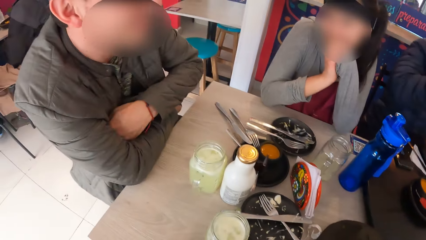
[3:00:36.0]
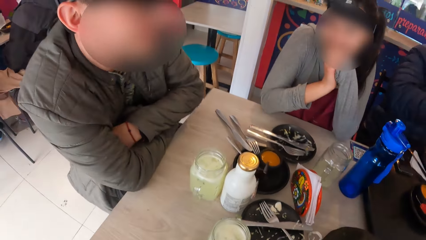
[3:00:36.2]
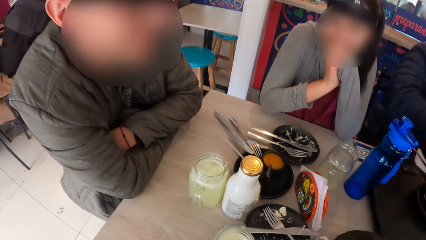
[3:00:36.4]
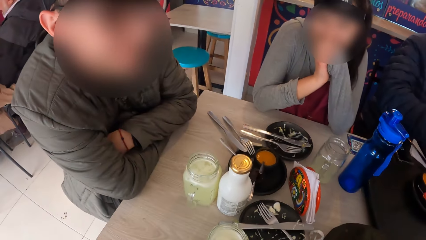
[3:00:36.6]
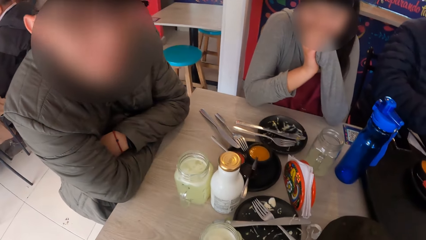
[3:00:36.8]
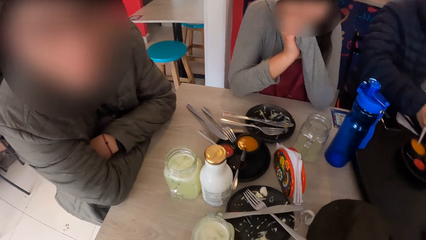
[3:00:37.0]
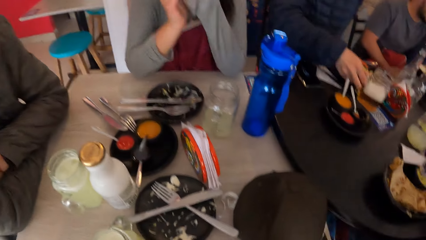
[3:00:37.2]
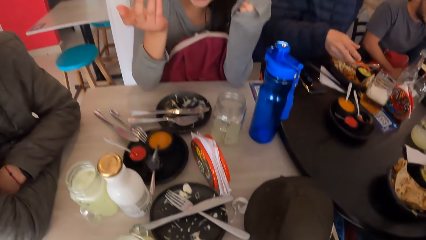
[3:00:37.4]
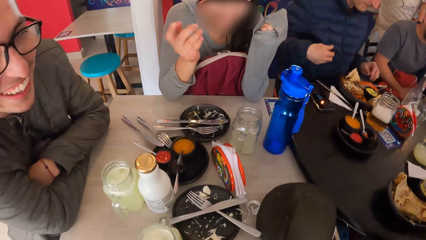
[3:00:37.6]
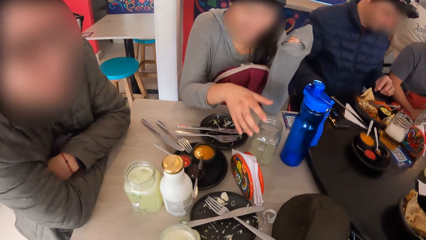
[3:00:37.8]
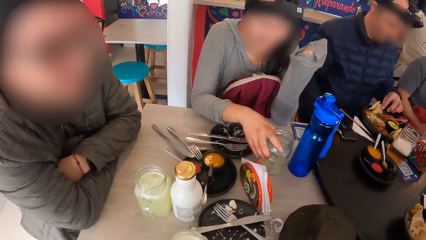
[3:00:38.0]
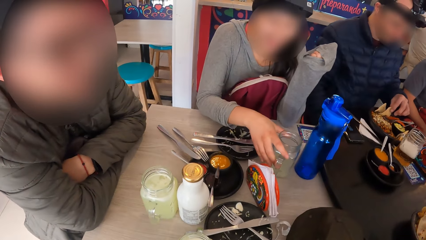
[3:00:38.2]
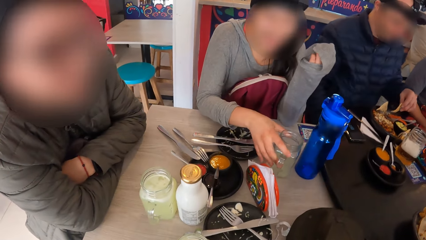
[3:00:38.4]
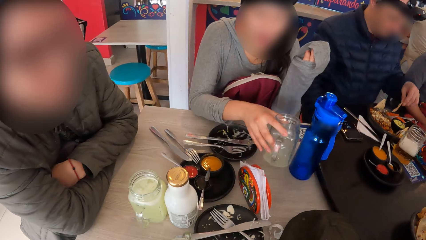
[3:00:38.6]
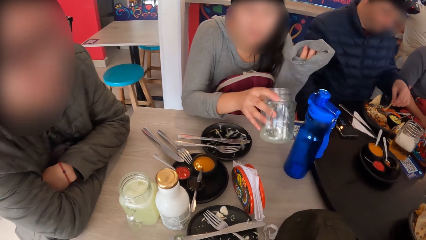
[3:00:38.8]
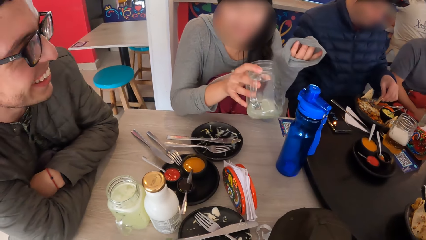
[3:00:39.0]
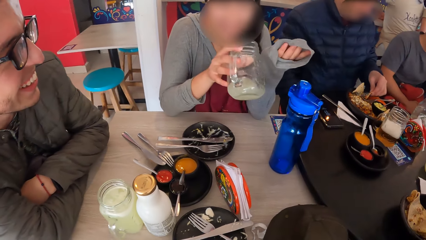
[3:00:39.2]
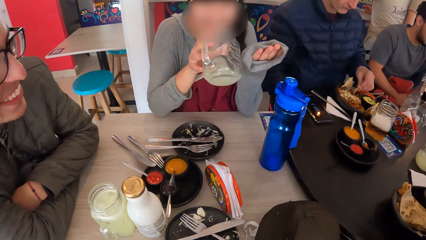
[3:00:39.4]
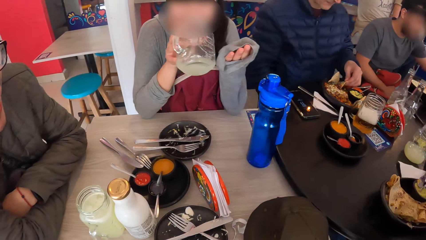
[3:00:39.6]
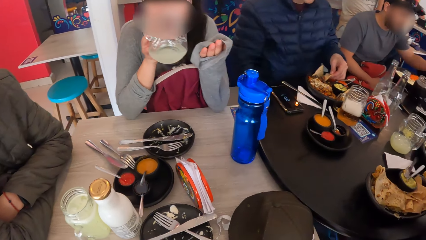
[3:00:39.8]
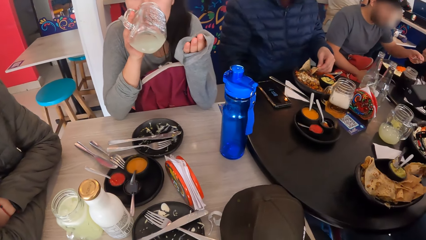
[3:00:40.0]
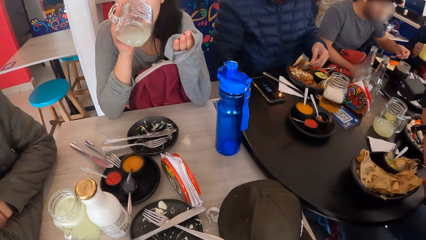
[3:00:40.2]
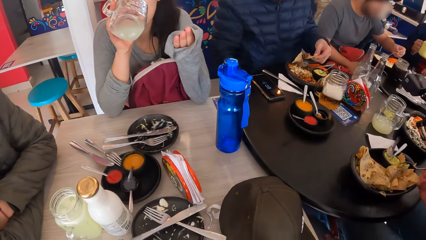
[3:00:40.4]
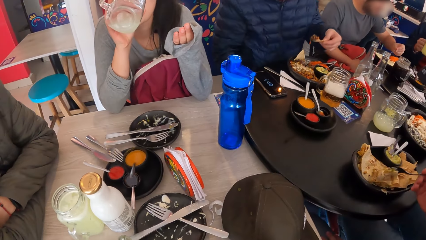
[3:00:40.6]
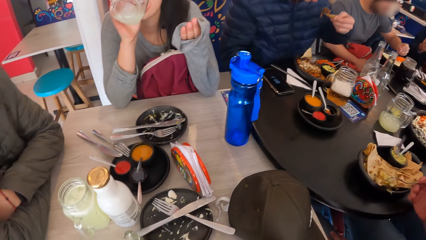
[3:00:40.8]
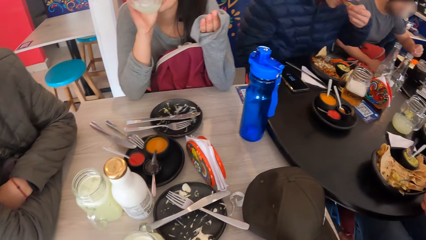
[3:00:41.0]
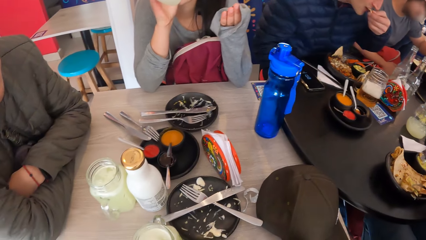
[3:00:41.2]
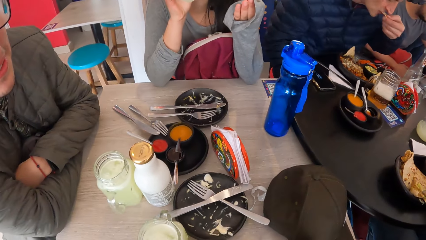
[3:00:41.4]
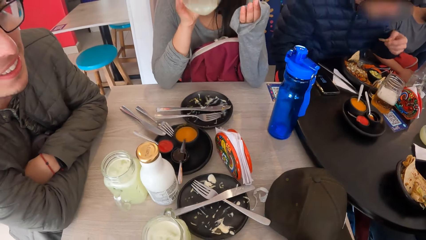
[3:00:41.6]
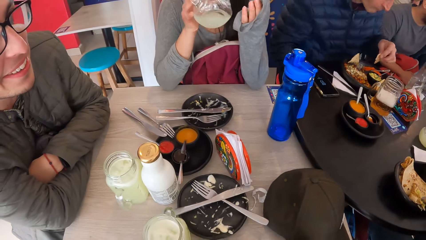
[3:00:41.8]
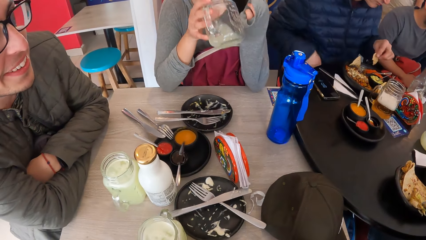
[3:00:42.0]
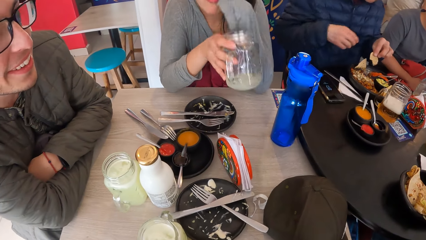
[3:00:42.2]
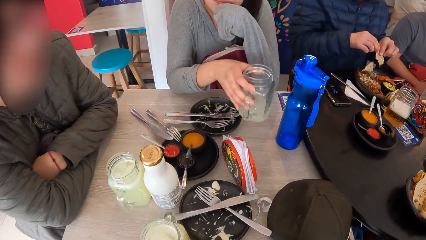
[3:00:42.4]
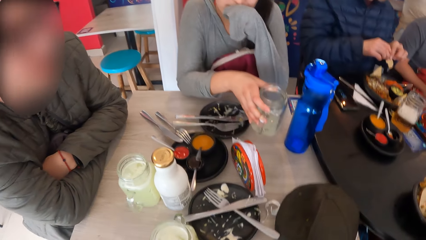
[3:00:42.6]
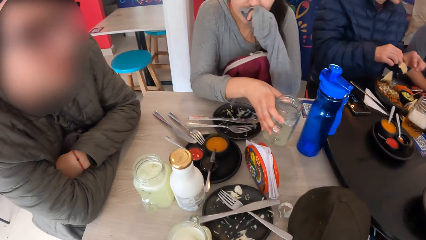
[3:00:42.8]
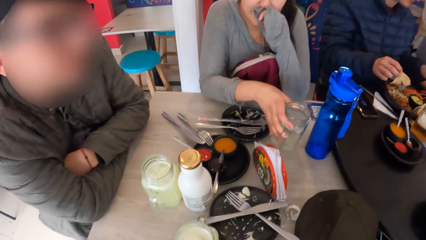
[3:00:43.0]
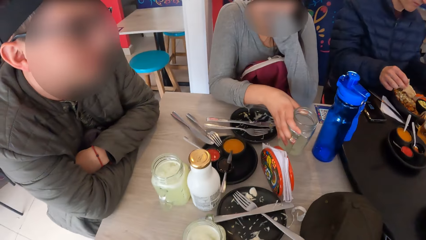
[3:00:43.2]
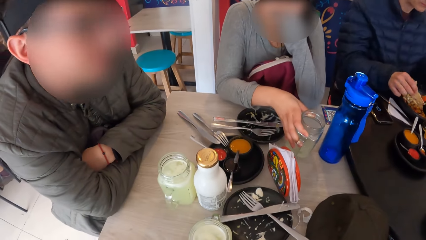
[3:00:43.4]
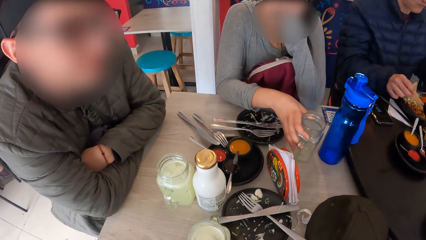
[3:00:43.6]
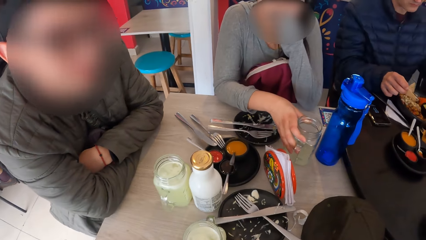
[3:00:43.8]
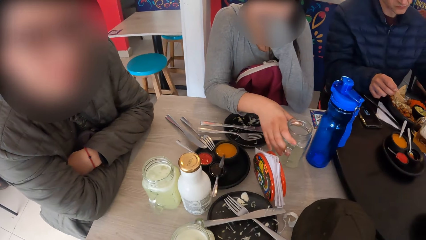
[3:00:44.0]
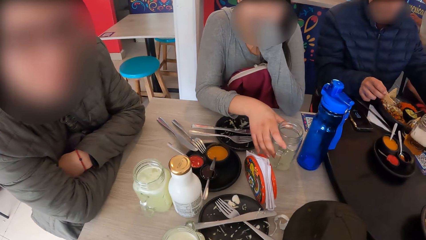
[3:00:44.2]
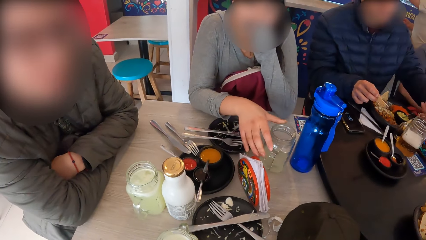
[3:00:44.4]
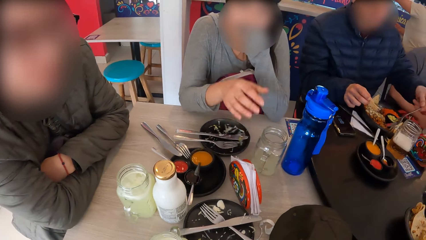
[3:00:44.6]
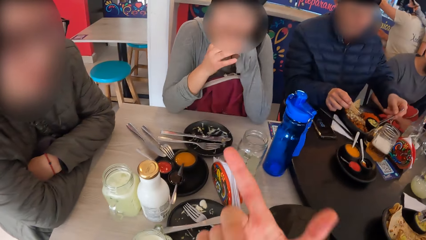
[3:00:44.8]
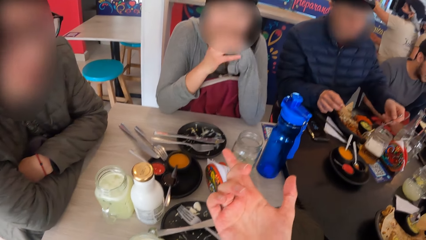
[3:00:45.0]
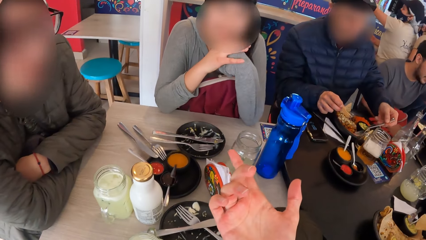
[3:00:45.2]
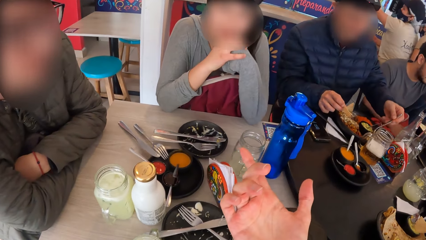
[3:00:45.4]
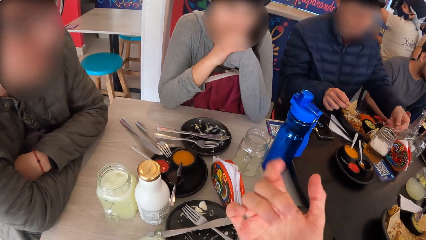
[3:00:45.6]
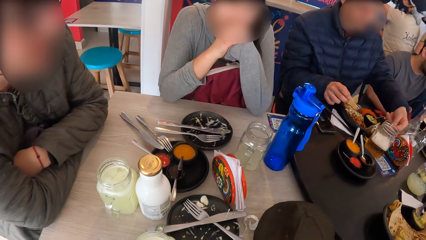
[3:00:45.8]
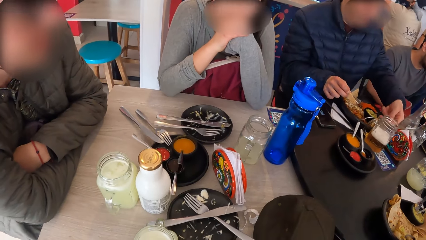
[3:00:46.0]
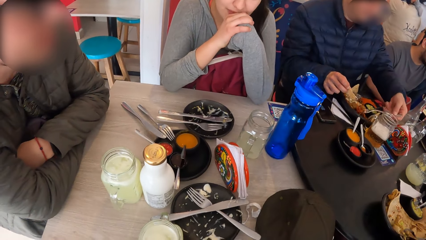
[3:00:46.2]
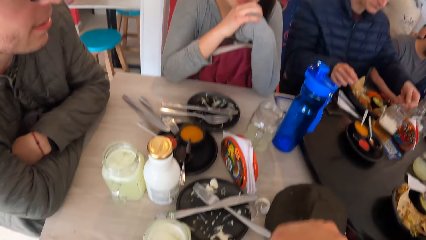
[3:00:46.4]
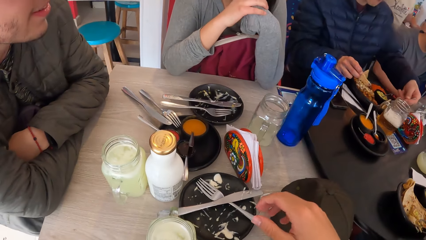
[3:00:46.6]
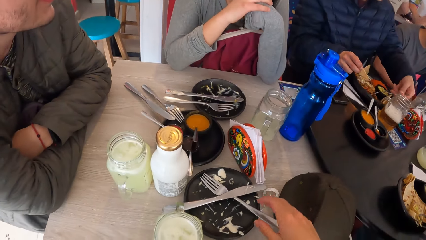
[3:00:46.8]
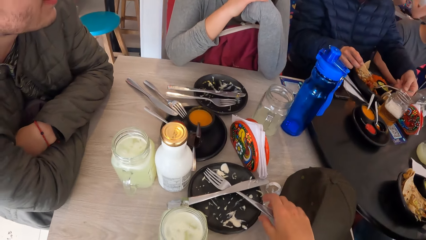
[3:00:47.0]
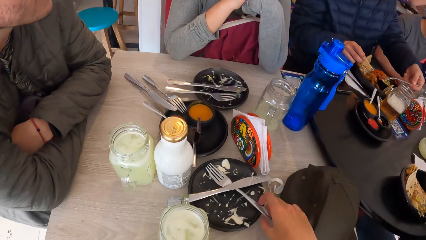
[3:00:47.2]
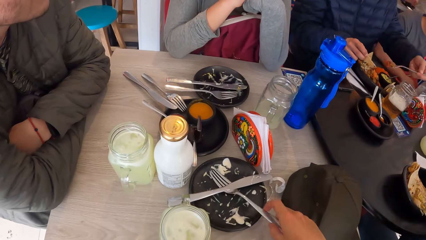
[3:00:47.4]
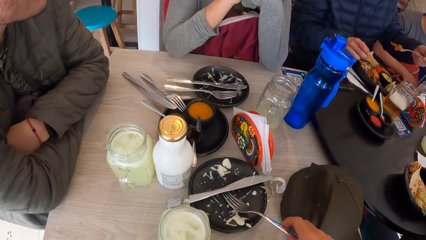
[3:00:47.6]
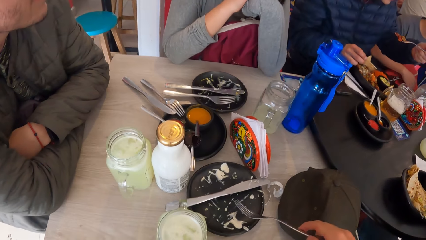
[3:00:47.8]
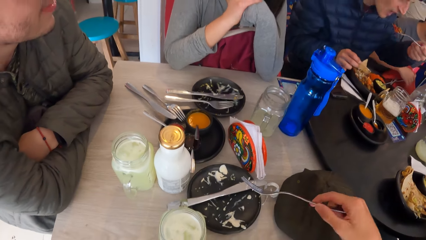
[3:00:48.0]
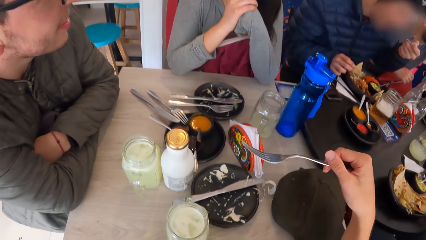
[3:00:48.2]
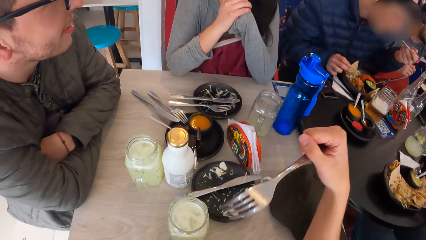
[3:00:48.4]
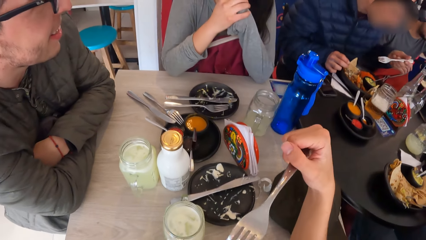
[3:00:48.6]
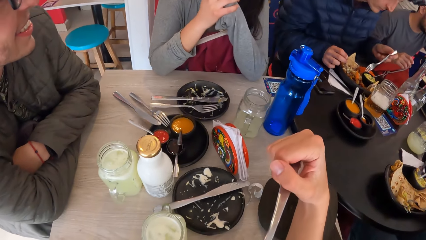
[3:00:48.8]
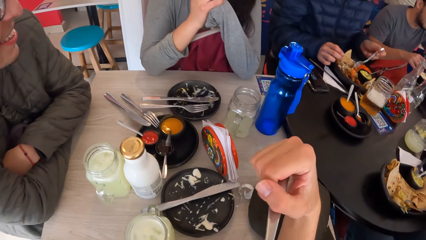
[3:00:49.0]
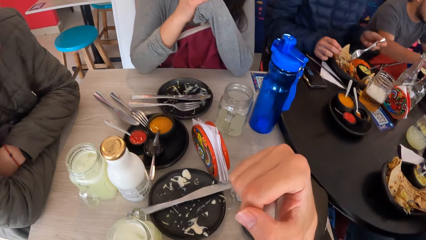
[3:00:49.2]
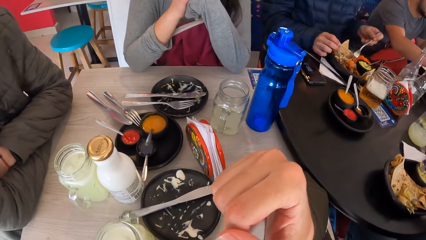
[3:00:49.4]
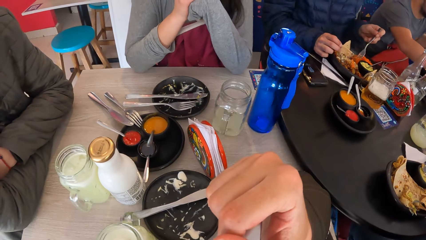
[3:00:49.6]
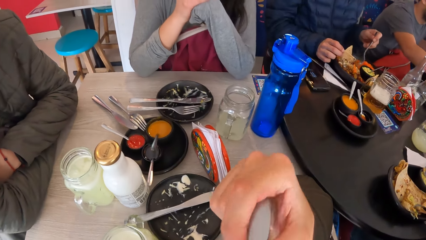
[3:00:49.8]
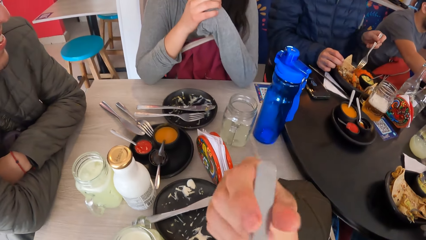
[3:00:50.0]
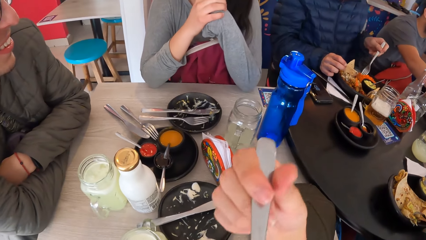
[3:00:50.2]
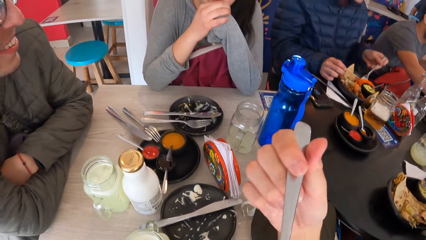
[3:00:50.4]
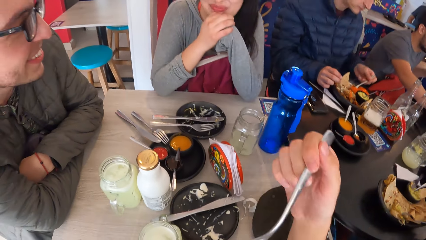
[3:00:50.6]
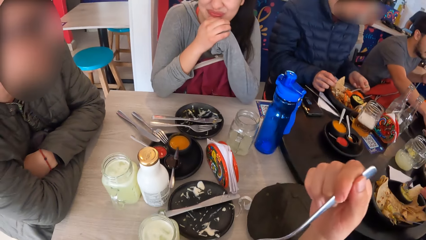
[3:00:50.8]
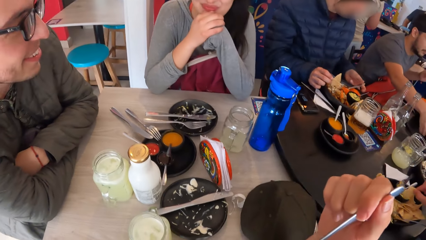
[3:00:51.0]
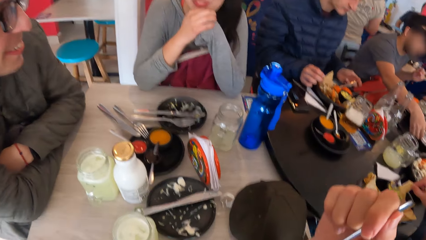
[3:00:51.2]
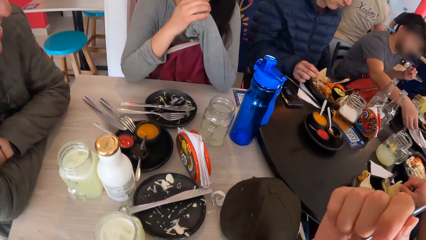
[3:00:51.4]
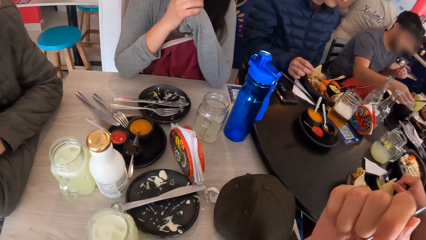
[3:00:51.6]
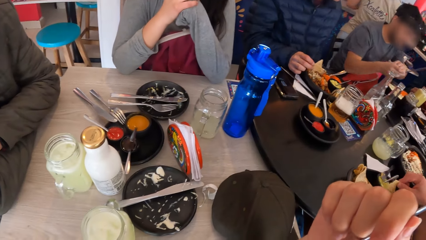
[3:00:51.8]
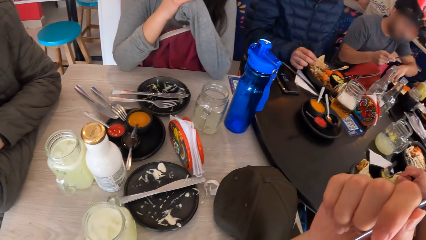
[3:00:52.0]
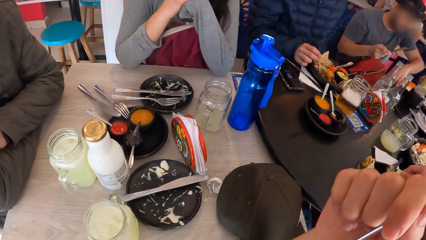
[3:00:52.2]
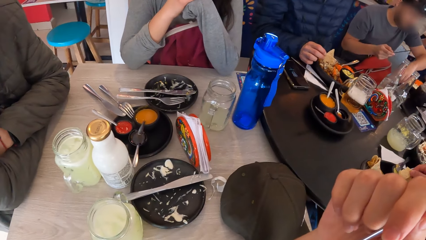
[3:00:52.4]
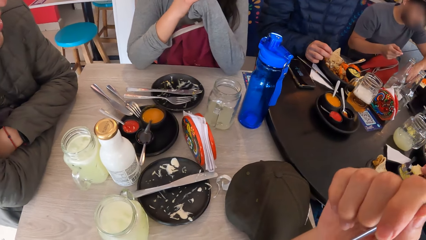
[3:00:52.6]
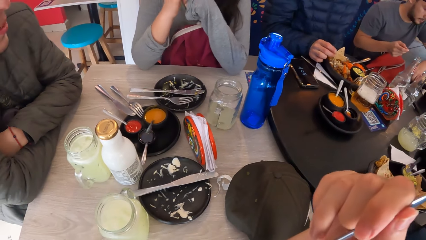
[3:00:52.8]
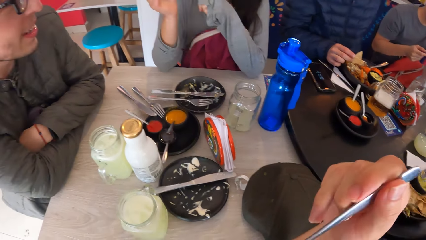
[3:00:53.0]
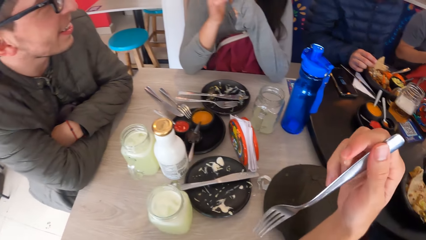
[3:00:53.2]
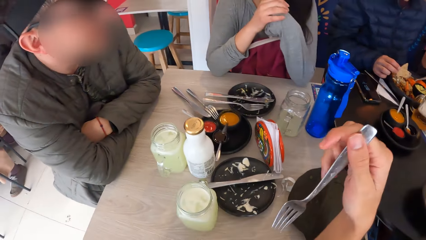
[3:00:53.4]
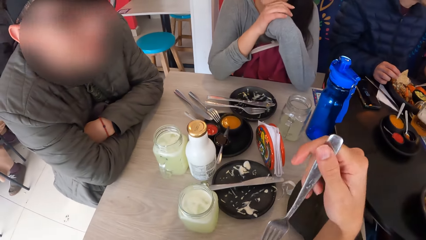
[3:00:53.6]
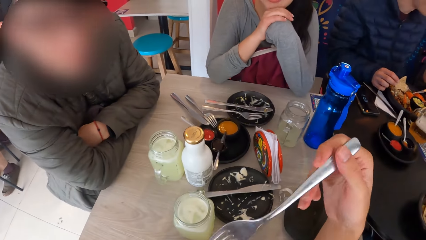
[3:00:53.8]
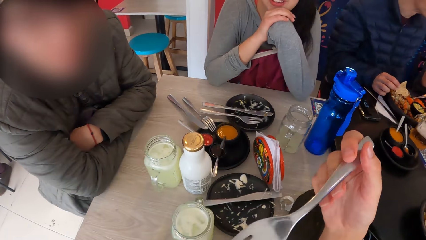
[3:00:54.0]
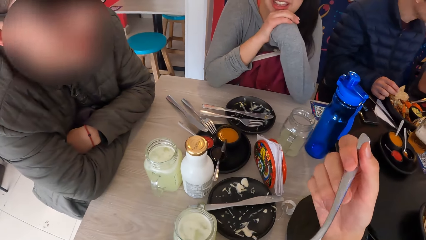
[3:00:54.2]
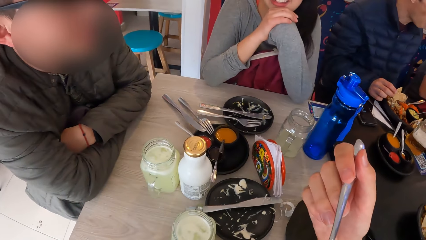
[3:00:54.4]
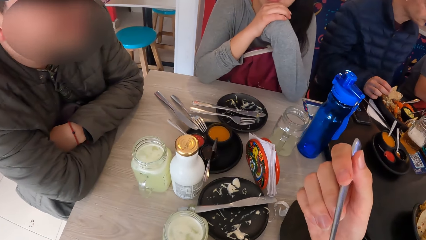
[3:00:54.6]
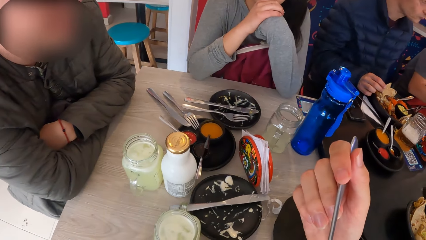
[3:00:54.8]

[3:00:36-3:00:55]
The man drops the glass of liquid on the table with his right hand. A woman picks a glass of liquid from the table with her right hand. The man picks a chip from the plate on the table with his left hand. The man dips the chip in his left hand in a sauce on the plate on the table. The woman drinks from the glass of liquid in her right hand. The man bites from the chip in his left hand. The man passes the chip from his left hand to his right hand. The woman drops the glass of liquid on the table with her right hand. The man picks a fork from the plate on the table with his left hand. The man scoops some food from the plate on the table with the fork in his left hand. The woman sits on the chair on the floor. The man sits on the chair on the floor. The camera wearer sits on the chair on the floor. He picks a fork from the table with his right hand. The man eats the food on the fork in his left hand. The camera wearer holds the fork with his right hand.
